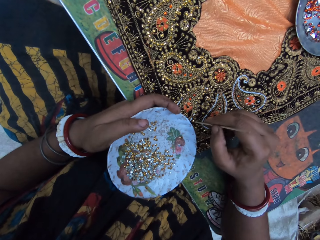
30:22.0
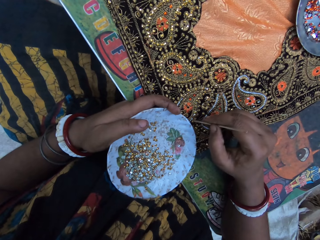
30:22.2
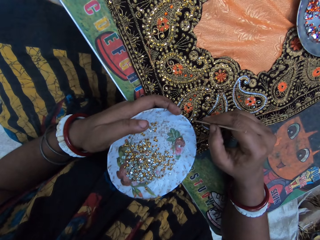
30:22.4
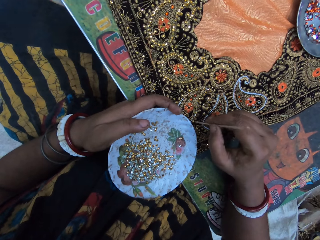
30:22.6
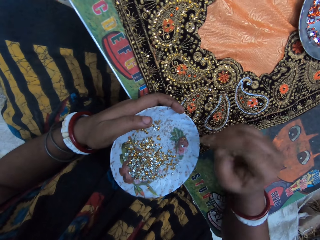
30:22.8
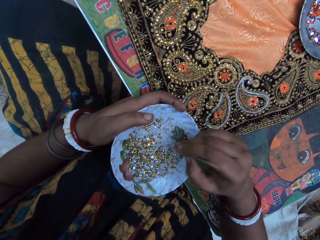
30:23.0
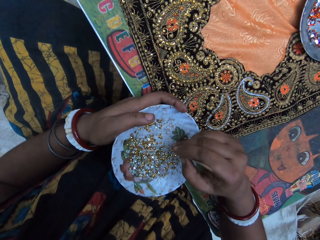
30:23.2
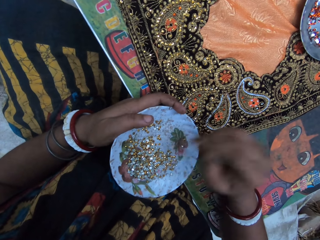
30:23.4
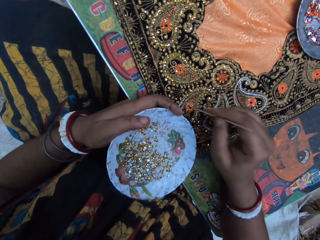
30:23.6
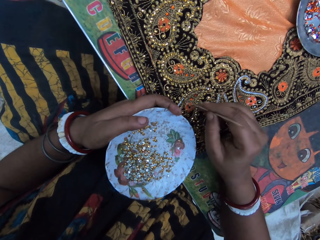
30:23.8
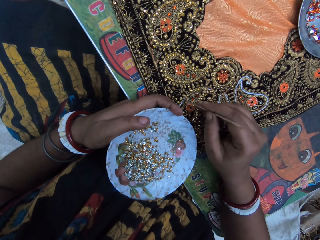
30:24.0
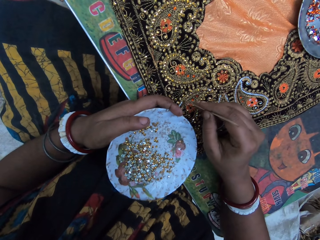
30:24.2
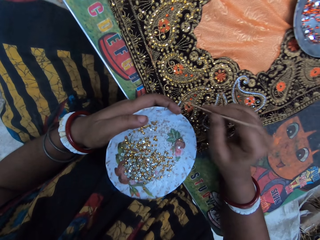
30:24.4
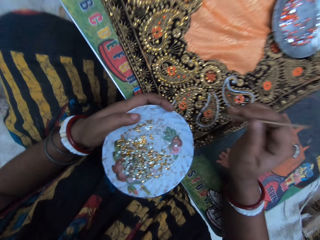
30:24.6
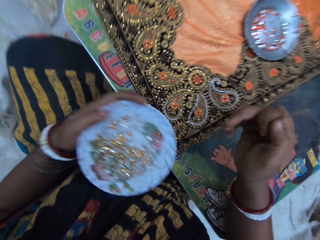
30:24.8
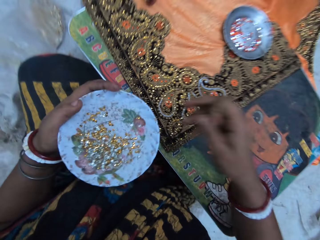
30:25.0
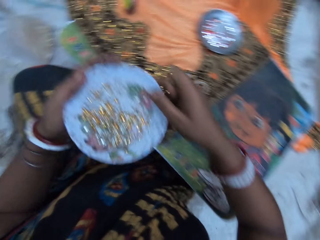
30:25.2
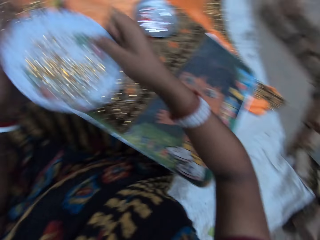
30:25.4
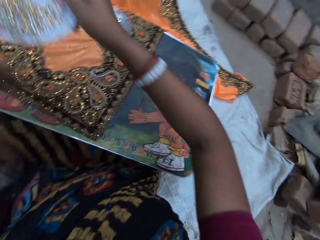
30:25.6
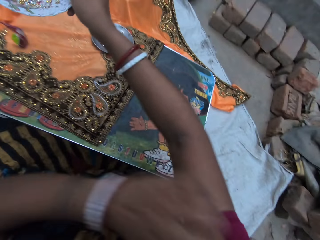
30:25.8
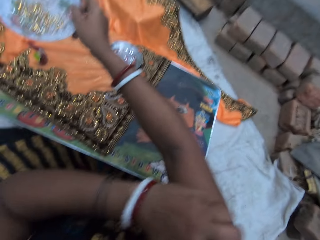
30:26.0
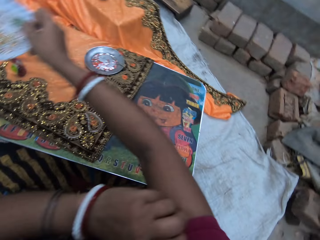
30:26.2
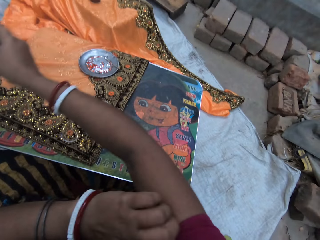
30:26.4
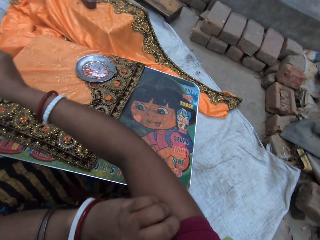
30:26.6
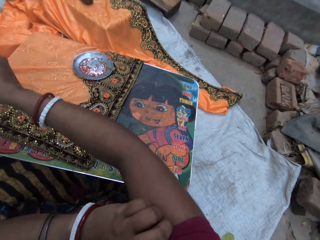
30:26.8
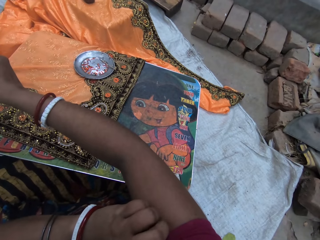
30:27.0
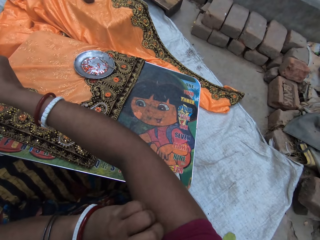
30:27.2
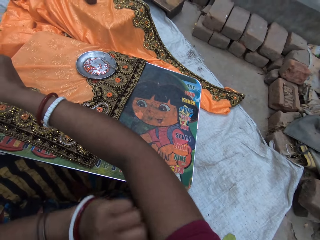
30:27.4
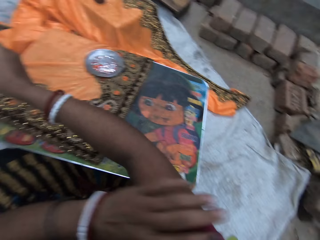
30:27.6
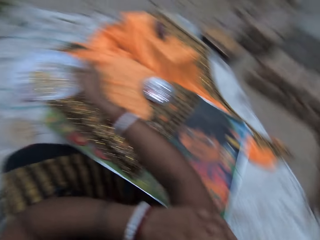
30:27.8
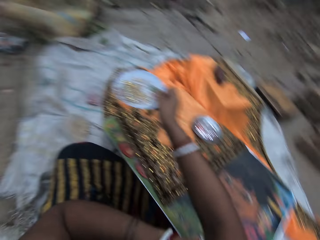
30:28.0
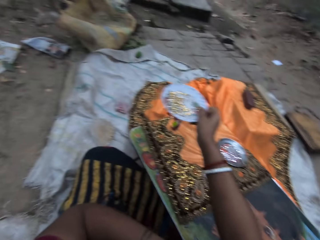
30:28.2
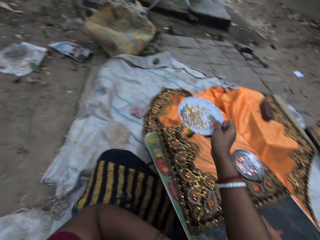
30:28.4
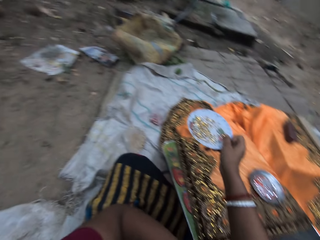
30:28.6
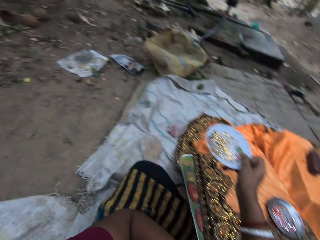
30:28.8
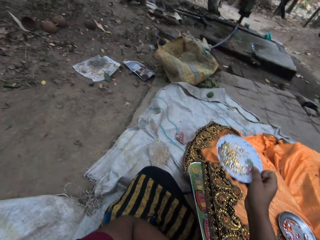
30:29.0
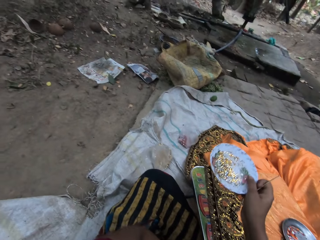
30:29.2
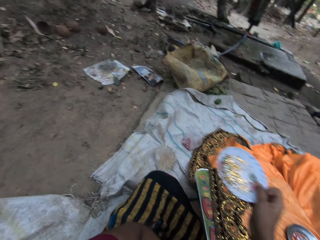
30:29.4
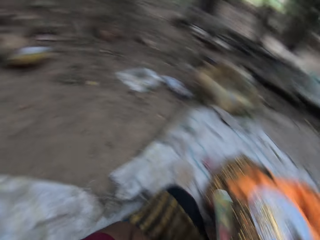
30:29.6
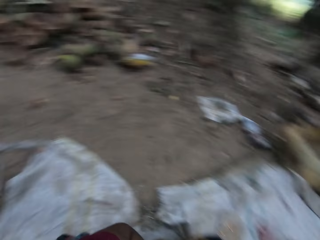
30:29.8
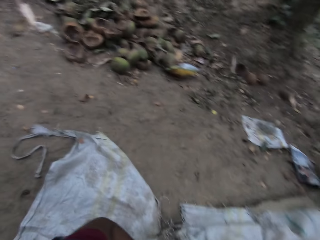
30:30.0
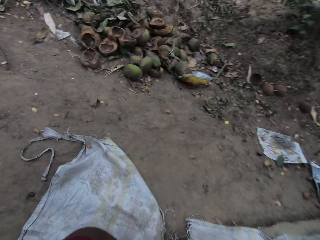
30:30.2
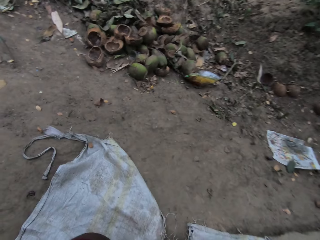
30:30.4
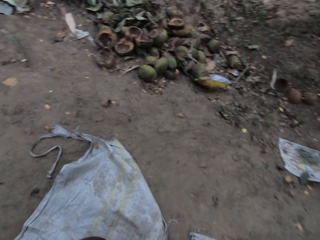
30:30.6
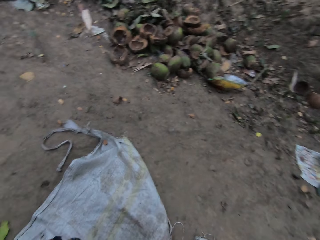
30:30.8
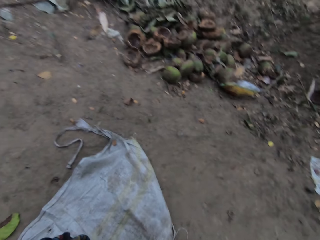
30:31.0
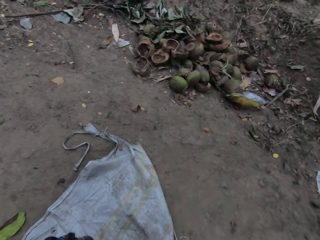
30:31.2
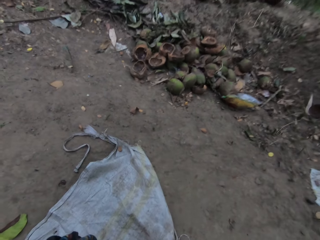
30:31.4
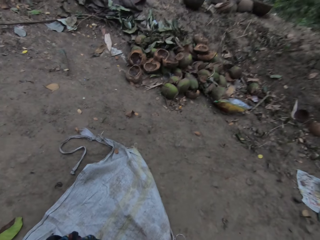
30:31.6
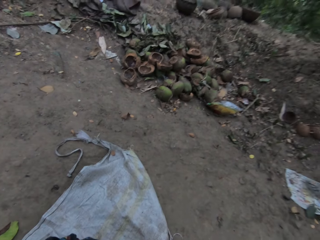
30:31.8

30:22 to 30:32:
The camera wearer places the sequin on the cloth with the stick in her right hand. She picks a sequin from the plate with the stick in her right hand. She places the sequin on the cloth with the stick in her right hand. She passes the plate in her left hand to her right hand. She scratches her right arm with her left hand. She scratches on the right hand.

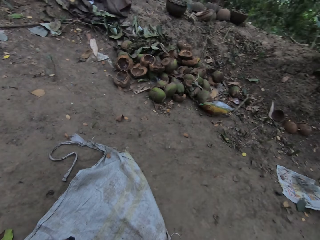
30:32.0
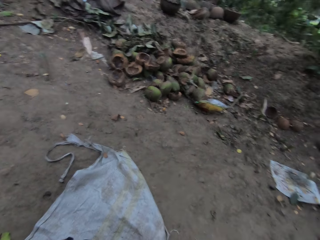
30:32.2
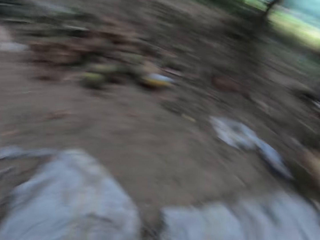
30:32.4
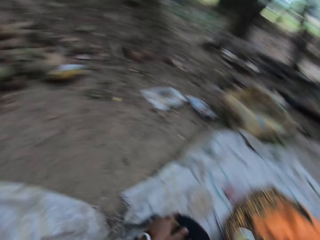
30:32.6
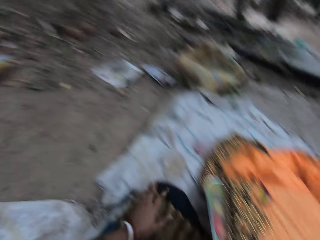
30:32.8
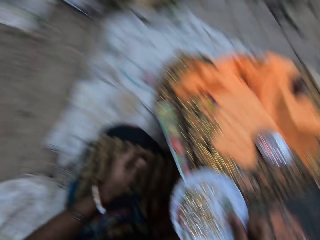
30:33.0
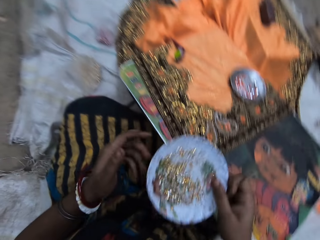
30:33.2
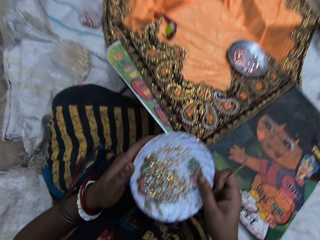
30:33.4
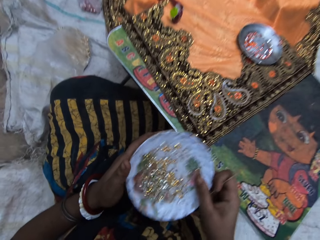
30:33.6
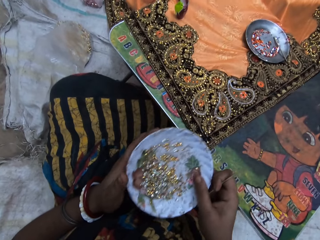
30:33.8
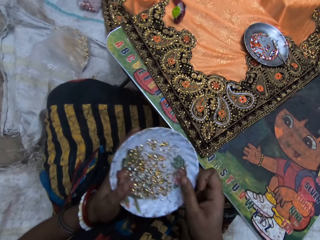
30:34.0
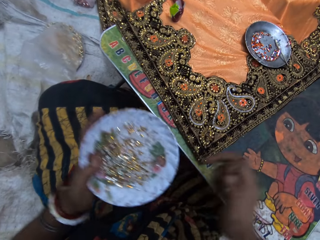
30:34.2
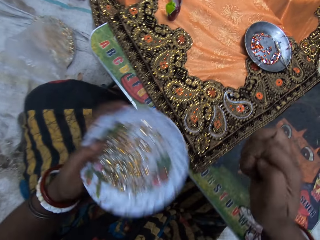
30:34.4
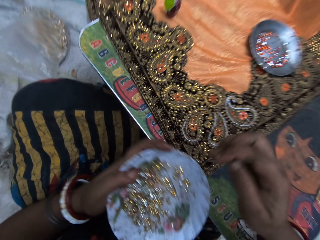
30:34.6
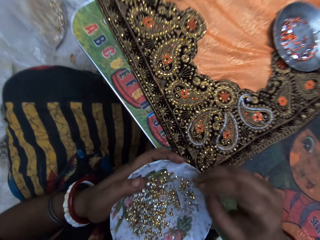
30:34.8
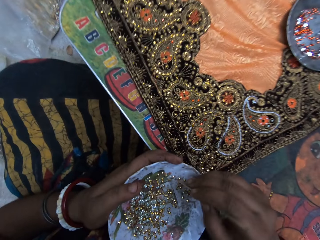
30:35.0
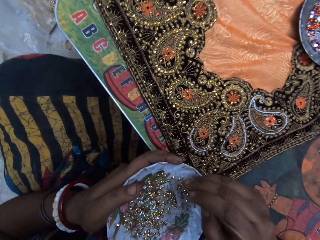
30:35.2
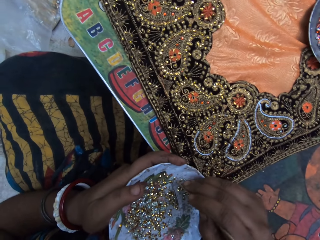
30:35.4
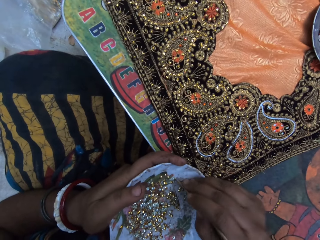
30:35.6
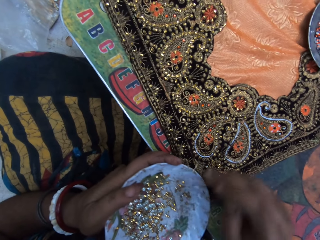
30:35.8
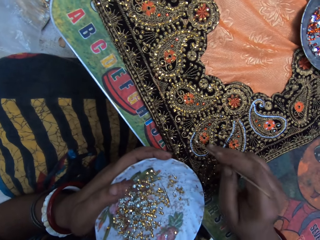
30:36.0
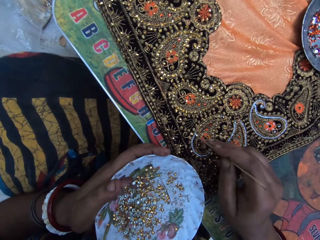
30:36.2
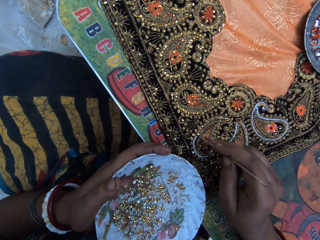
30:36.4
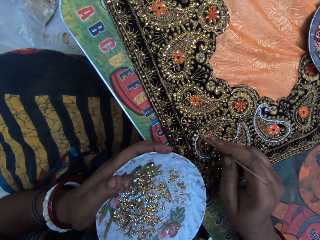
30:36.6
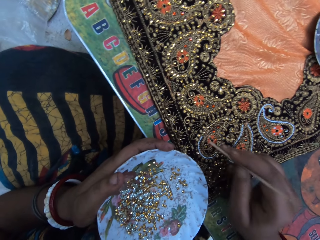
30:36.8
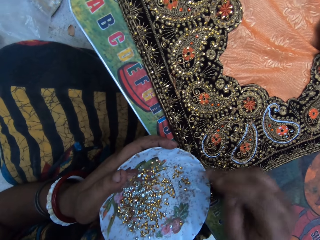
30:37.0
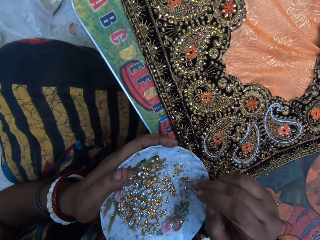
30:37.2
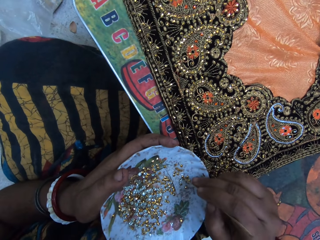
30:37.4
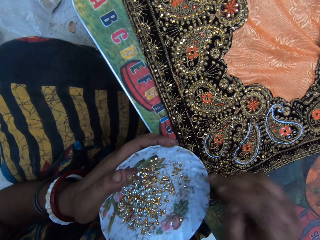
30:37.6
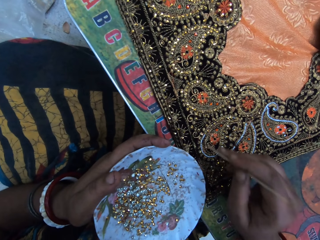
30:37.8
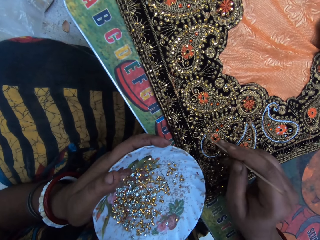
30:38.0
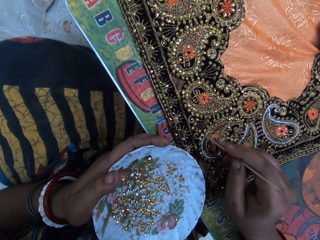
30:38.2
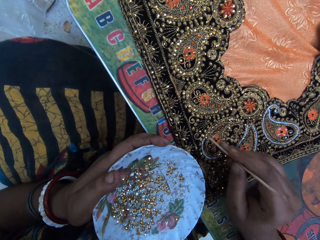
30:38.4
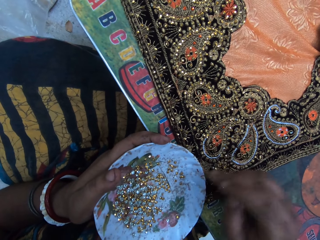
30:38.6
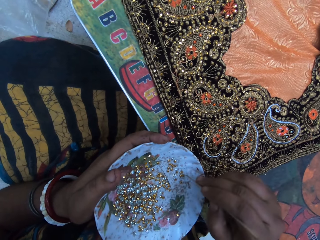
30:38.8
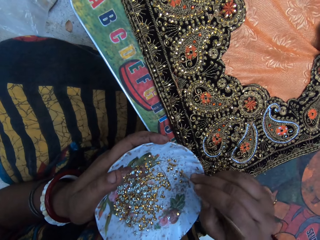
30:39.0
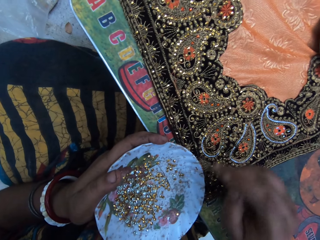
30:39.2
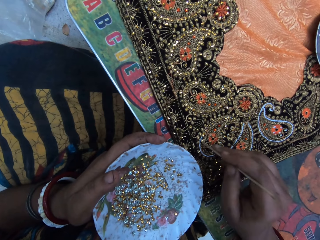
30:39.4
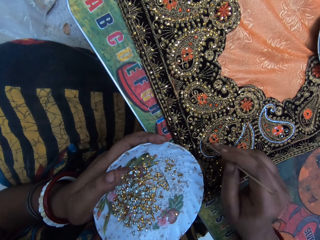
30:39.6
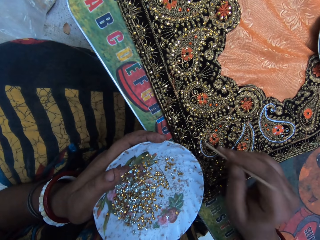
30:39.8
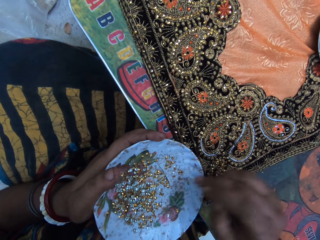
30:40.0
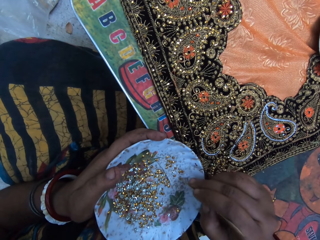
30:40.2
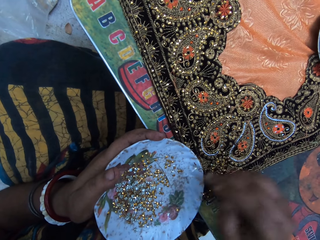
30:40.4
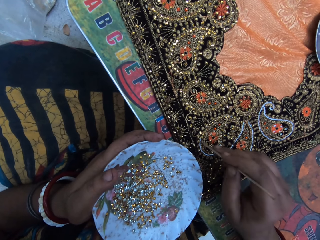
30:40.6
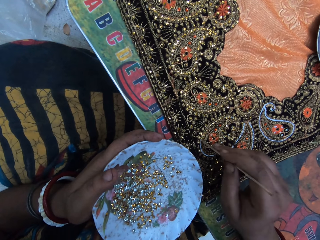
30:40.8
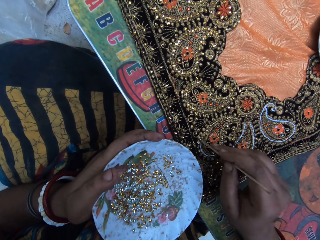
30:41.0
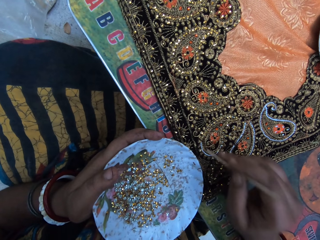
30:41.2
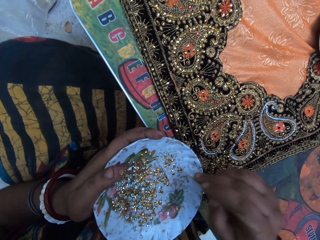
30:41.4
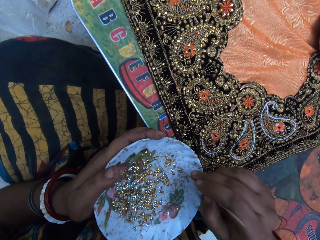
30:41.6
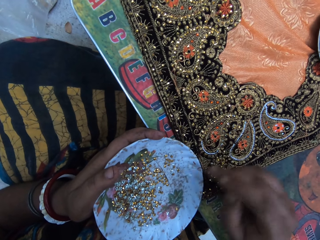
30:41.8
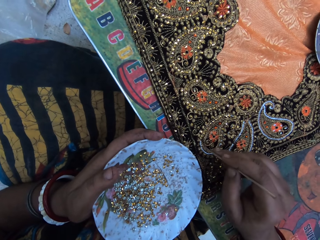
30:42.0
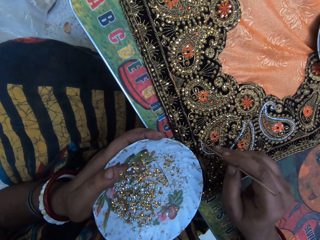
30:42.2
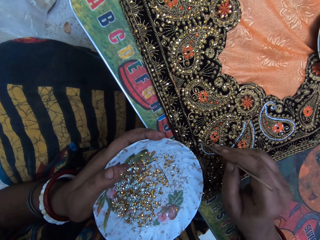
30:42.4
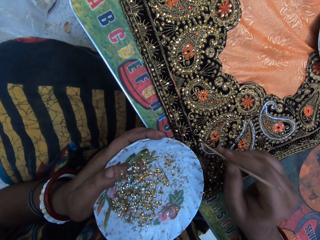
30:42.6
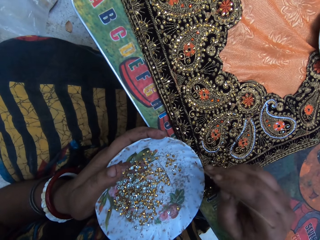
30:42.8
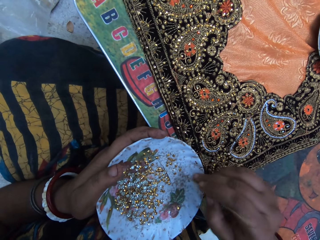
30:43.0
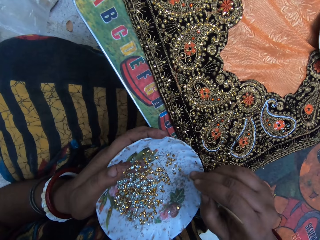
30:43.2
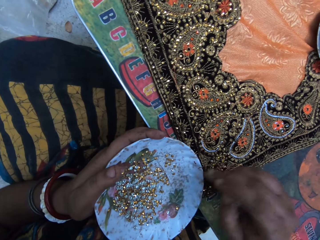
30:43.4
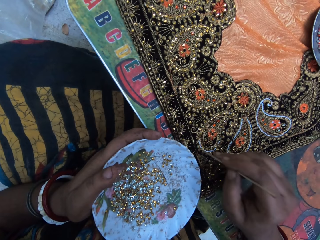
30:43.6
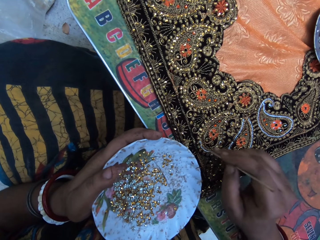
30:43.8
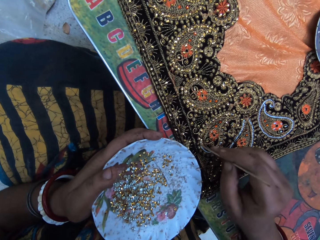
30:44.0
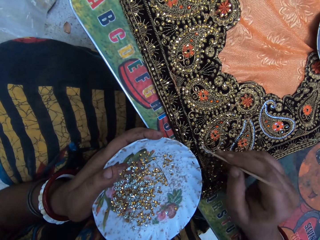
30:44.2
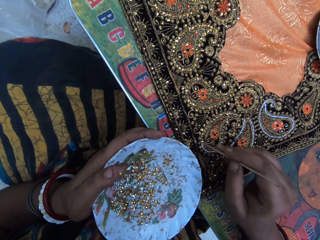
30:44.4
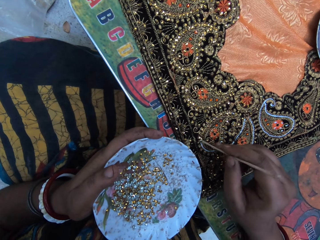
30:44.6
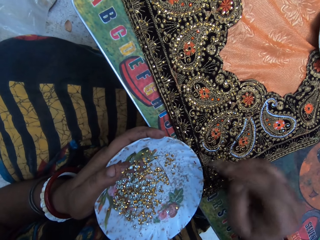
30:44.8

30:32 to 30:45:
The camera wearer looks around. She shakes the plate with beads in her right hand. She passes the plate in her right hand to her left hand. She picks a sequin from the plate with the stick in her right hand. She places the sequin on the cloth with the stick in her right hand. She picks a sequin from the plate with the stick in her right hand. She places the sequin on the cloth with the stick in her right hand. She picks a sequin from the plate with the stick in her right hand. She places the sequin on the cloth with the stick in her right hand. She picks a sequin from the plate with the stick in her right hand. She places the sequin on the cloth with the stick in her right hand. She picks a sequin from the plate with the stick in her right hand. She places the sequin on the cloth with the stick in her right hand. She picks a sequin from the plate with the stick in her right hand. She places the sequin on the cloth with the stick in her right hand.
